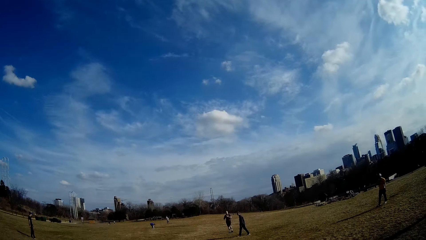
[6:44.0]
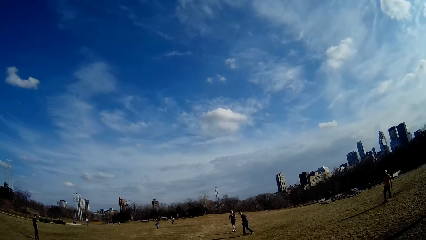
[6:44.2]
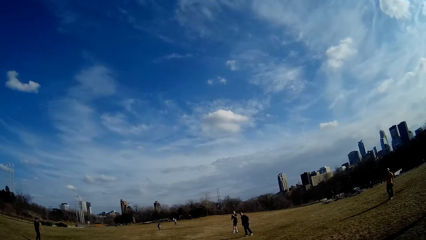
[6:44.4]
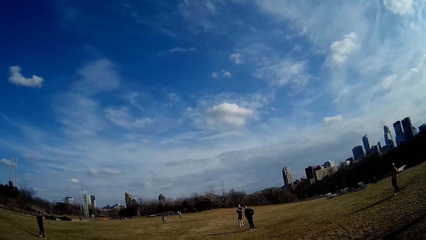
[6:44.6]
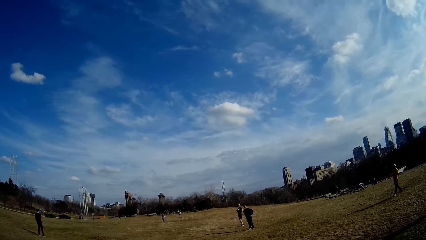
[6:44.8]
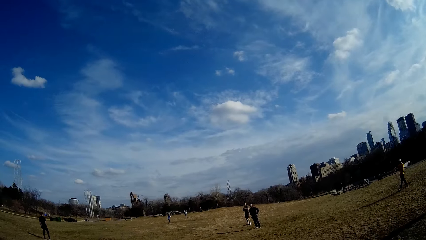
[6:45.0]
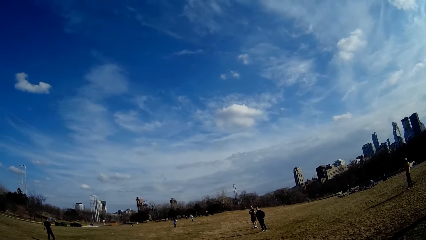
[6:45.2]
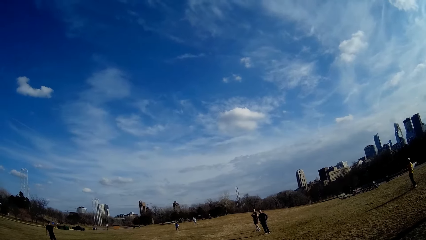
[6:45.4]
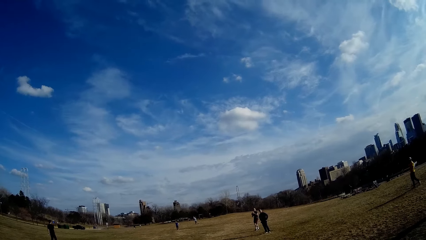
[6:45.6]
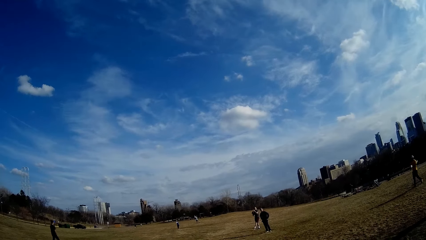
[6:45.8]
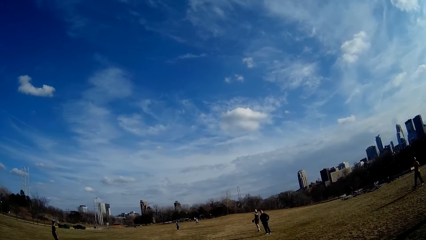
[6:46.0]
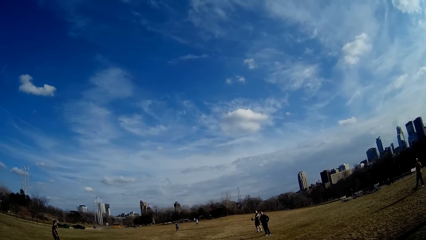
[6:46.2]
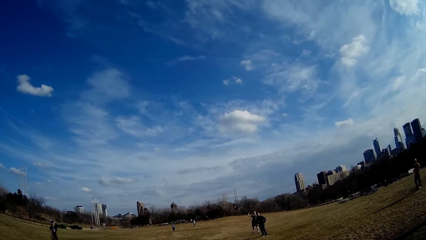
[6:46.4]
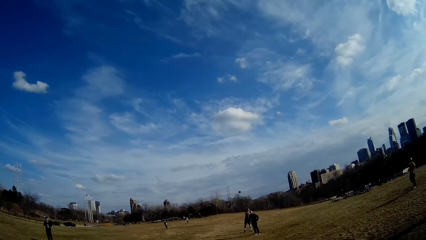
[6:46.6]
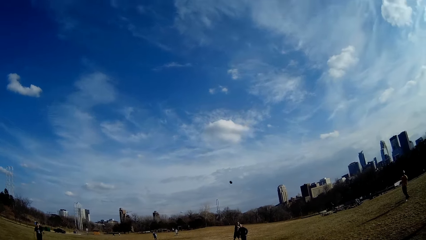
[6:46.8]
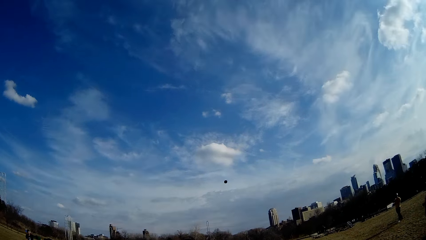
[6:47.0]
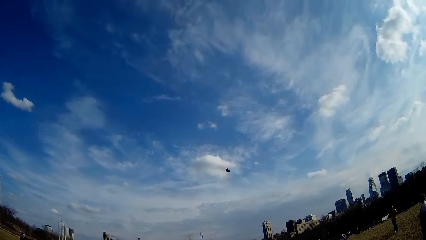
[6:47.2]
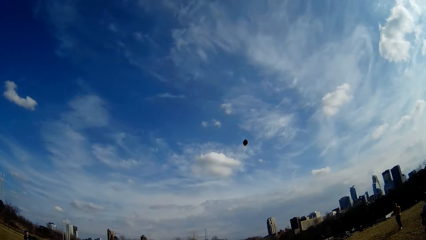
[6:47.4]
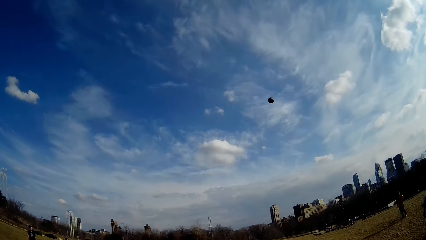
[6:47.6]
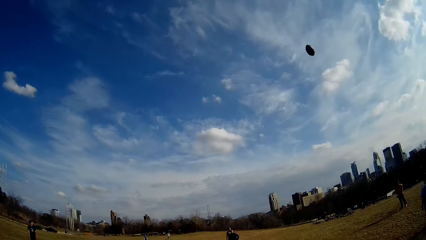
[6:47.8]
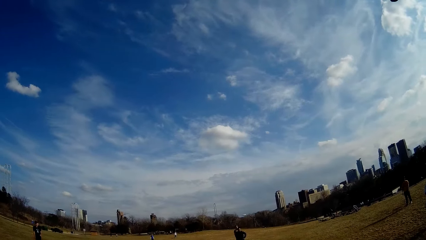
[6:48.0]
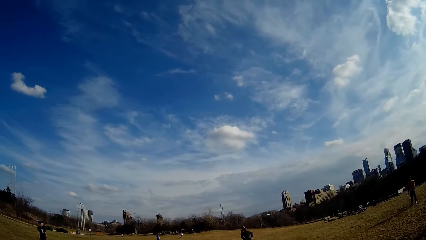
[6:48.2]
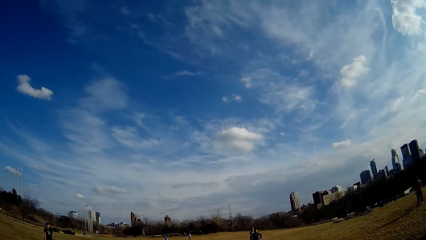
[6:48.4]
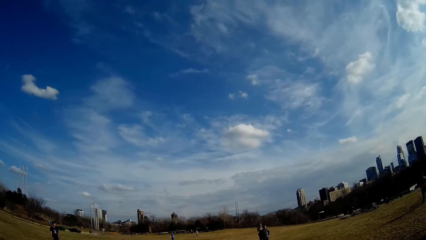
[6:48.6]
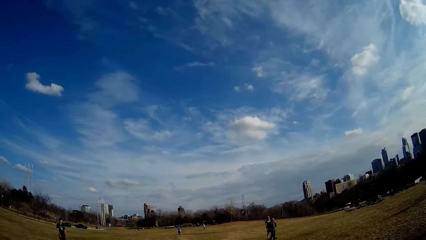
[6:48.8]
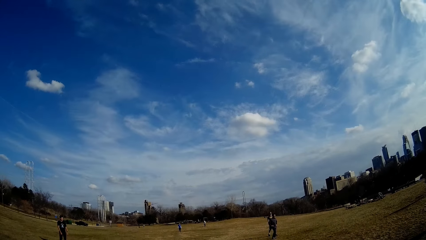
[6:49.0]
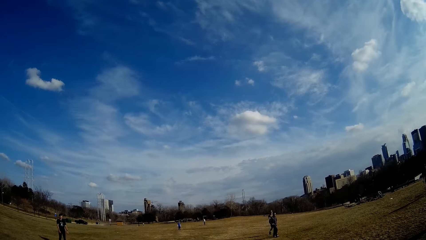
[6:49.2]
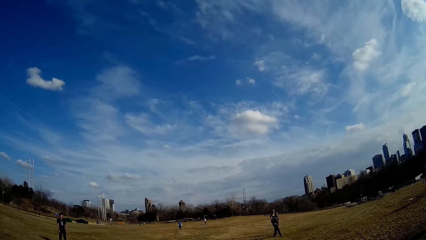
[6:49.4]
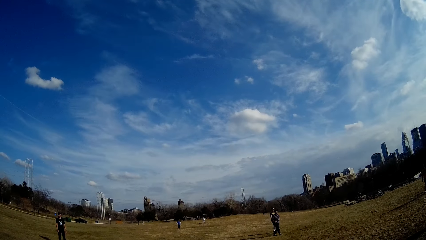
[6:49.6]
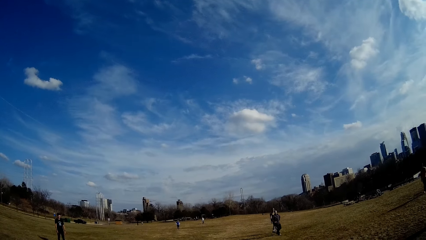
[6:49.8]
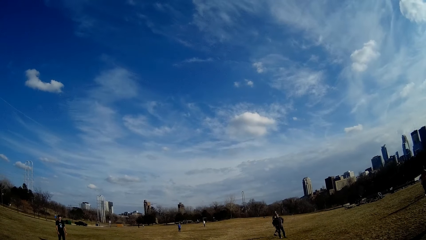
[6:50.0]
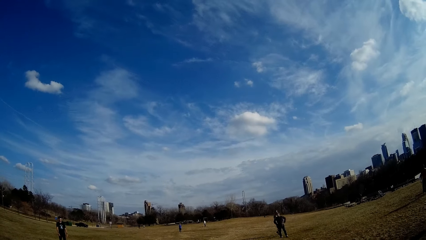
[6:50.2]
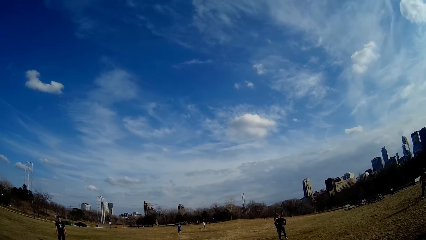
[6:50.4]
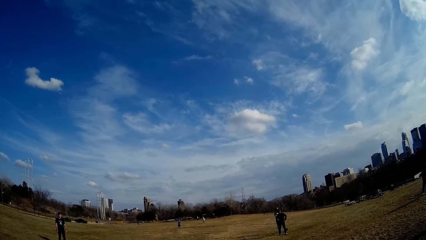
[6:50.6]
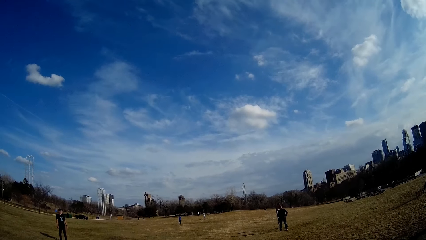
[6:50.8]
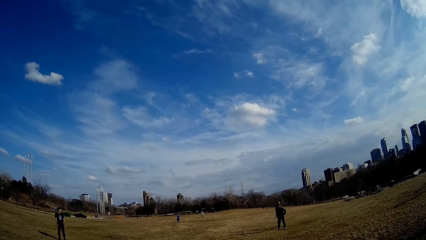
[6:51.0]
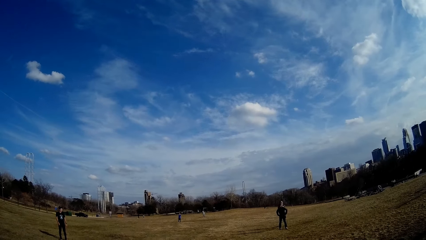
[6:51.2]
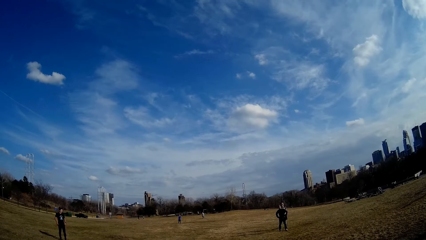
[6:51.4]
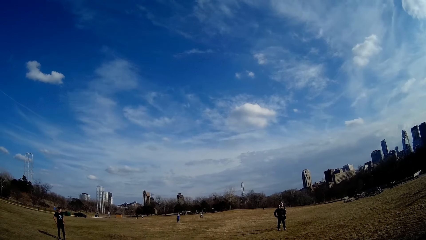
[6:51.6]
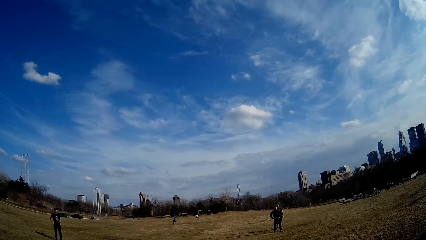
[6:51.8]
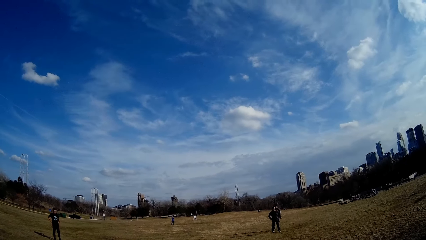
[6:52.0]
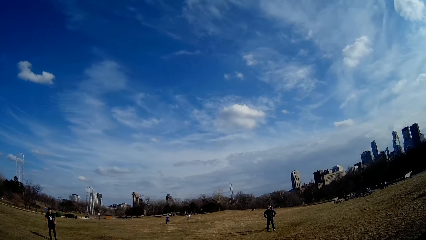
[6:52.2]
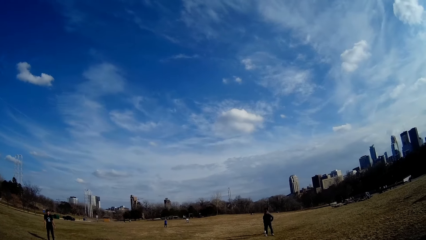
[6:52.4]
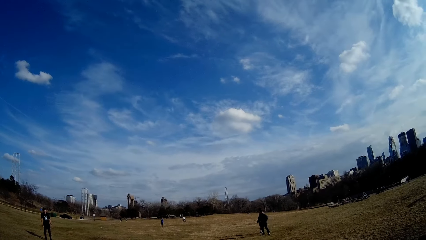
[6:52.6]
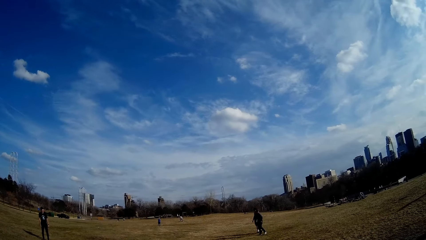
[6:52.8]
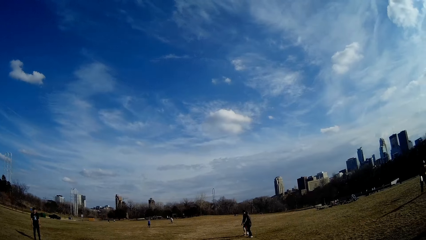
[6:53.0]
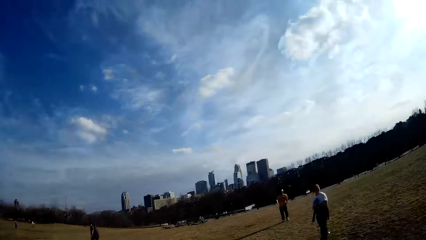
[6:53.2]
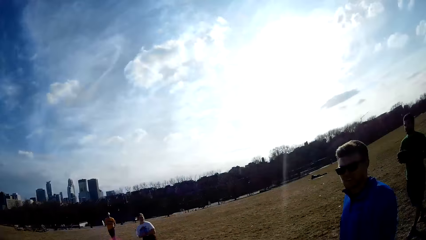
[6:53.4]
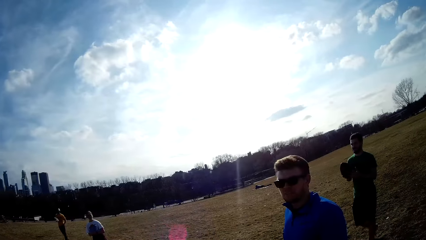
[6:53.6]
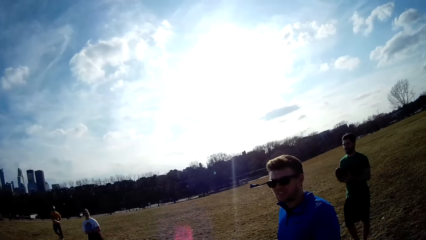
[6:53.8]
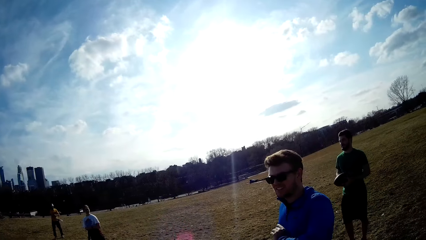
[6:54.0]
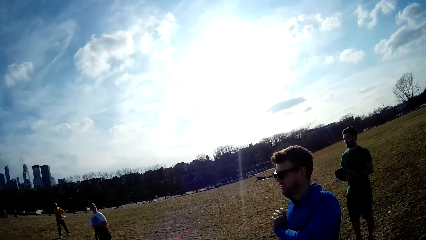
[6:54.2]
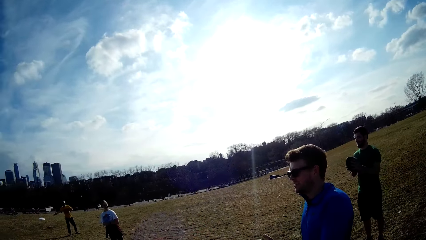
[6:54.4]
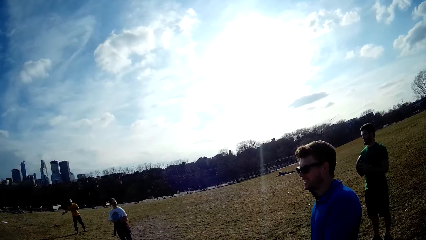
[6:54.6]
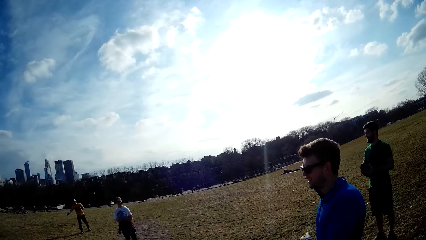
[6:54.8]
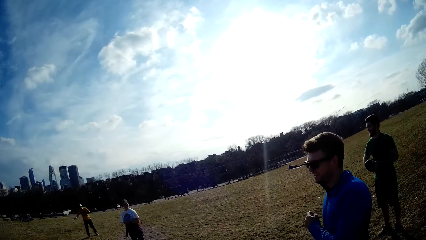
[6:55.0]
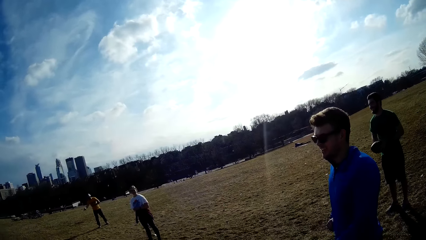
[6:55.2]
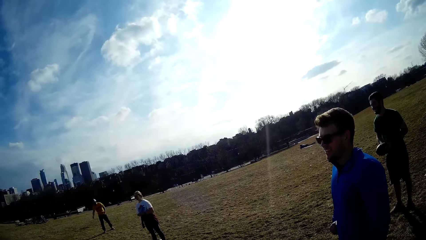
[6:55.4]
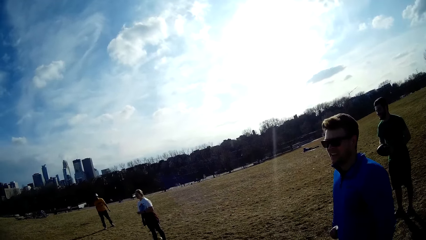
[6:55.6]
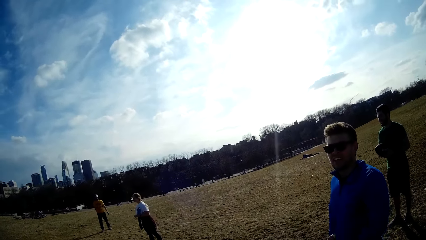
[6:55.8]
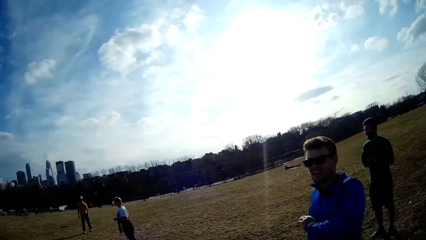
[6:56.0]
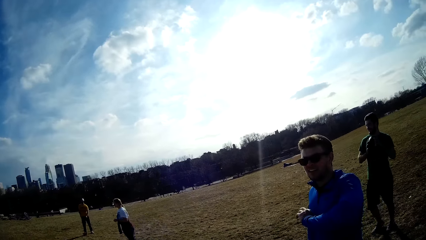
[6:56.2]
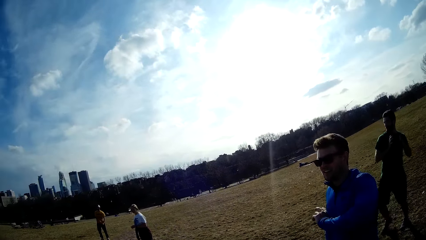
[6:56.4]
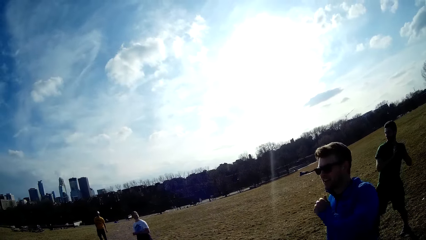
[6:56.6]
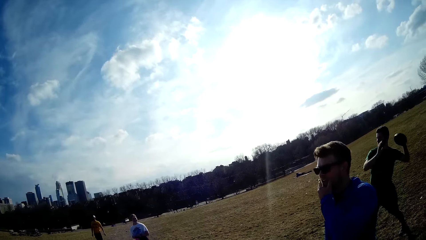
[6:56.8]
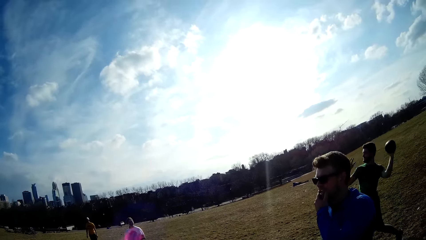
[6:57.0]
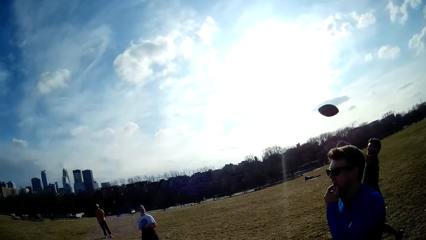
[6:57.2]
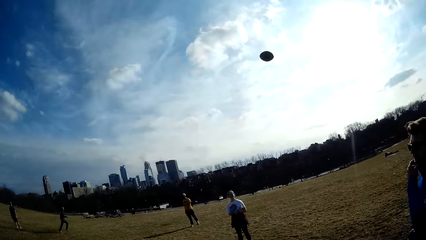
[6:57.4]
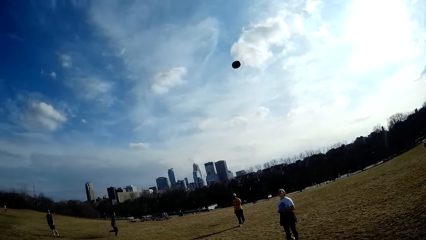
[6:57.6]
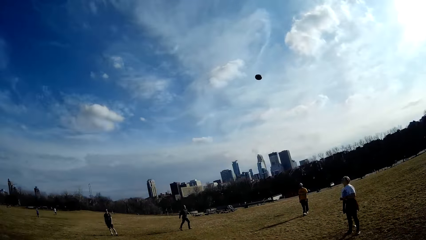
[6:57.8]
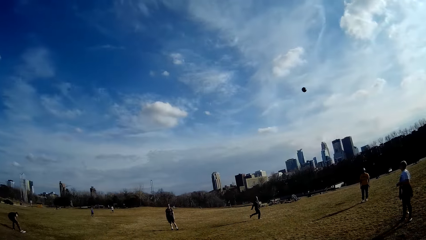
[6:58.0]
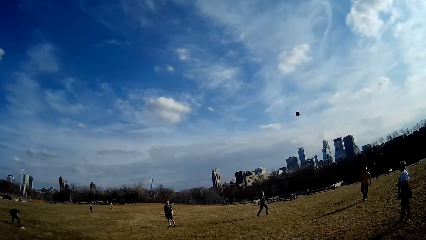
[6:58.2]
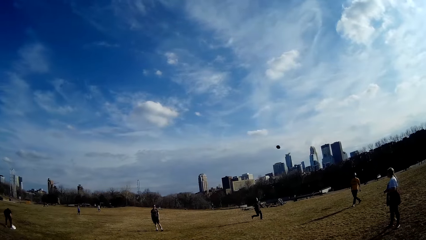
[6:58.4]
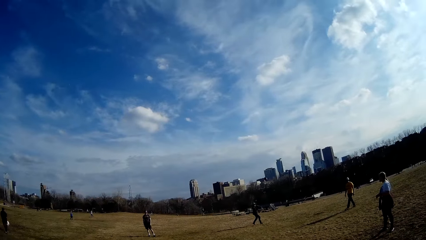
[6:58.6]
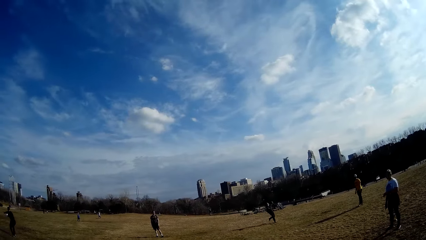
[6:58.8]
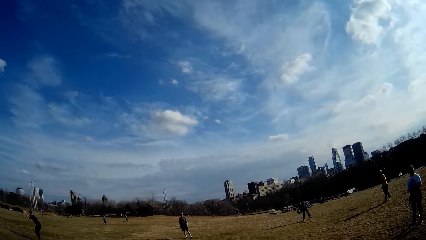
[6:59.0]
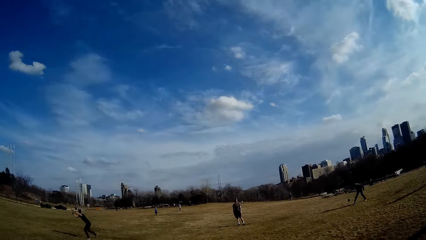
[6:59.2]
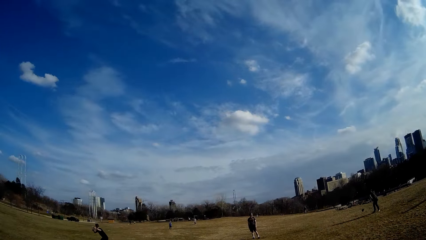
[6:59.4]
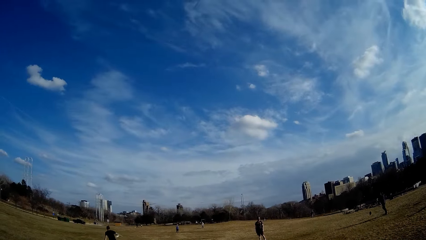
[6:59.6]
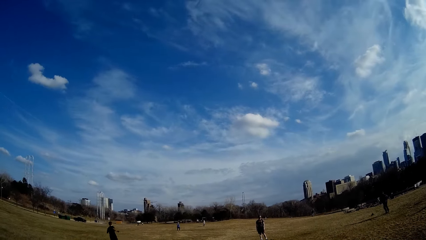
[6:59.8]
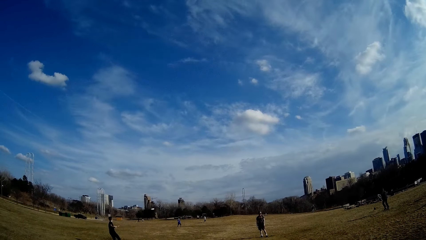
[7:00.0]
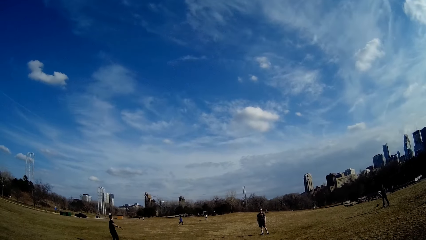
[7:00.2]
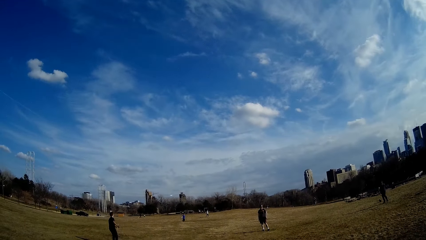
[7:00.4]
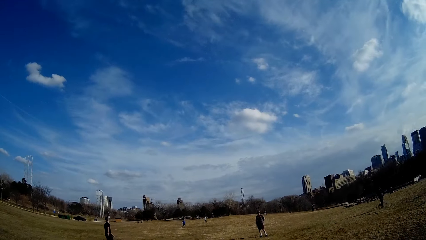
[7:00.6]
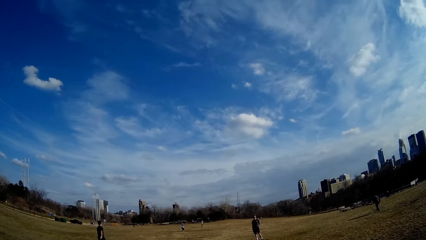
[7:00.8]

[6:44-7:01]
A man throws the ball. Another man throws the ball. A third man picks up the flying disc from the ground and throws the flying disc.
